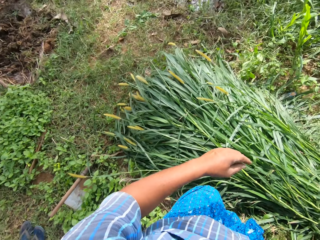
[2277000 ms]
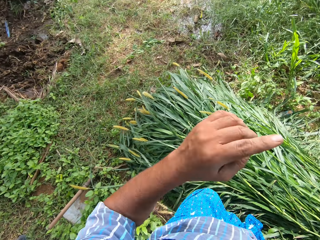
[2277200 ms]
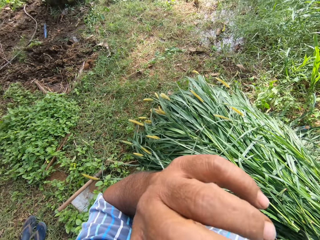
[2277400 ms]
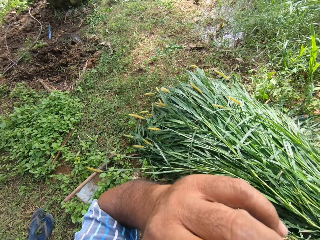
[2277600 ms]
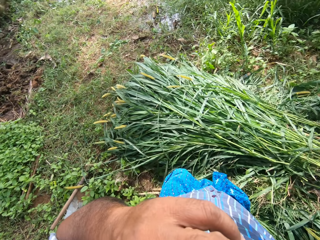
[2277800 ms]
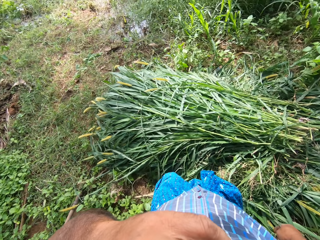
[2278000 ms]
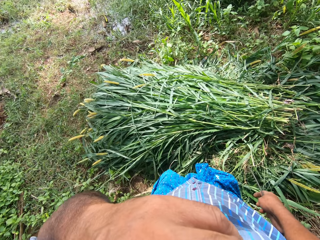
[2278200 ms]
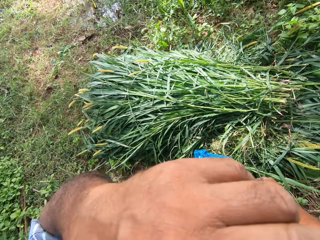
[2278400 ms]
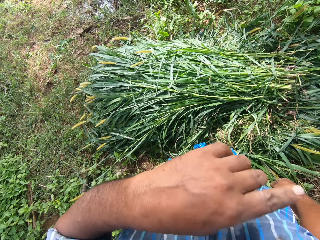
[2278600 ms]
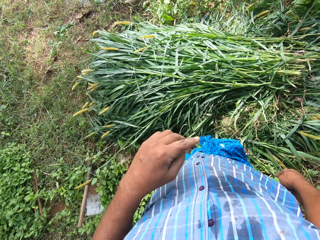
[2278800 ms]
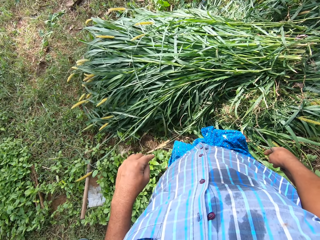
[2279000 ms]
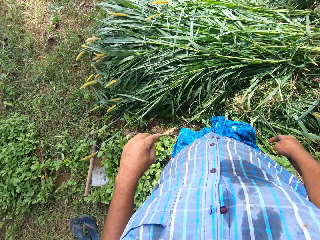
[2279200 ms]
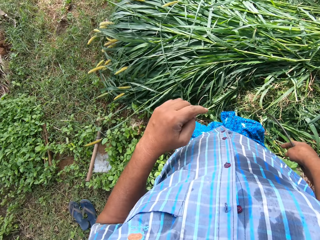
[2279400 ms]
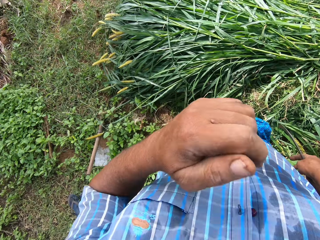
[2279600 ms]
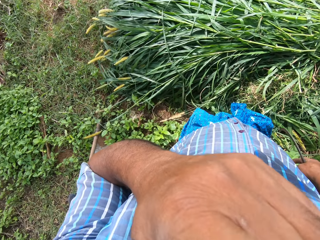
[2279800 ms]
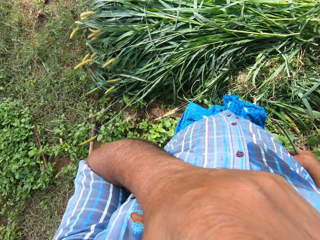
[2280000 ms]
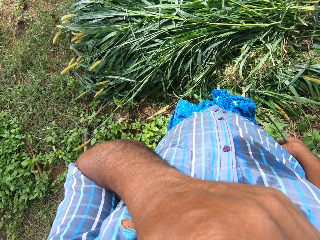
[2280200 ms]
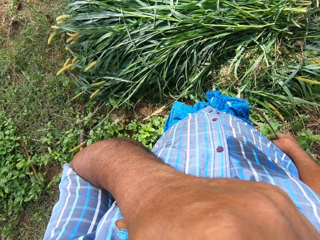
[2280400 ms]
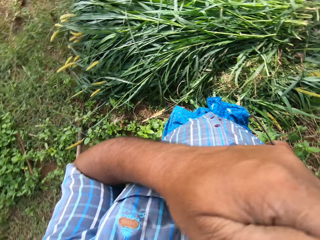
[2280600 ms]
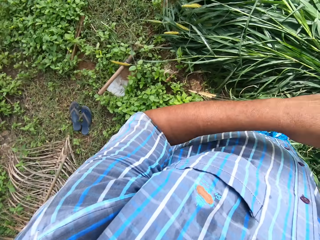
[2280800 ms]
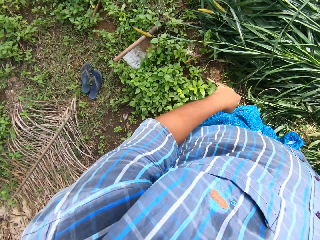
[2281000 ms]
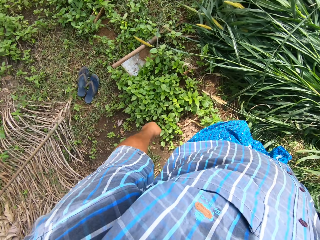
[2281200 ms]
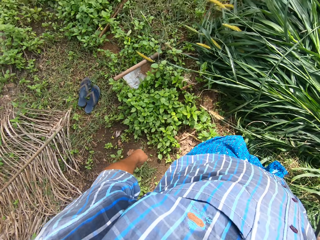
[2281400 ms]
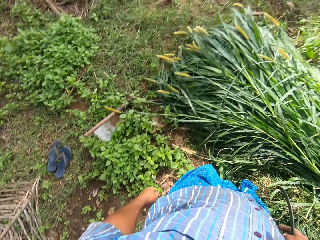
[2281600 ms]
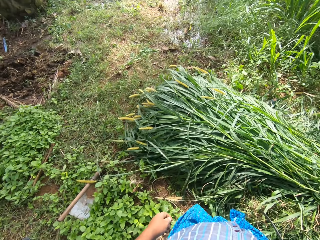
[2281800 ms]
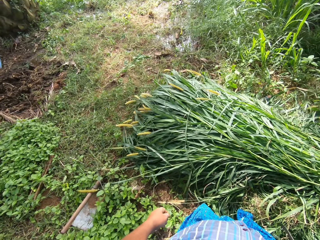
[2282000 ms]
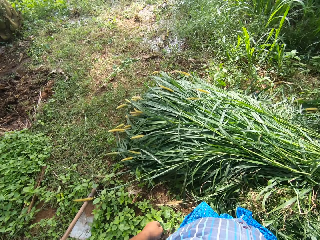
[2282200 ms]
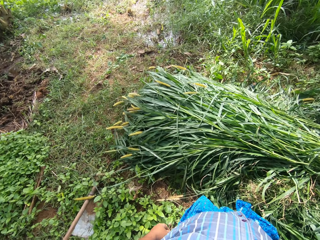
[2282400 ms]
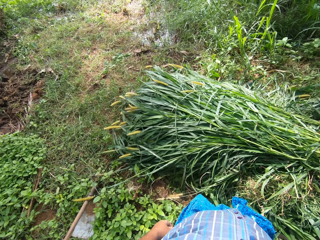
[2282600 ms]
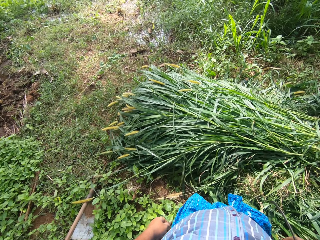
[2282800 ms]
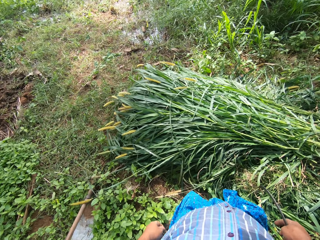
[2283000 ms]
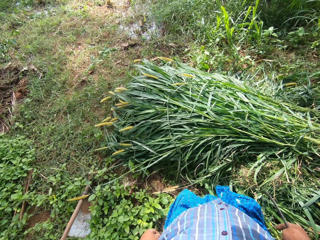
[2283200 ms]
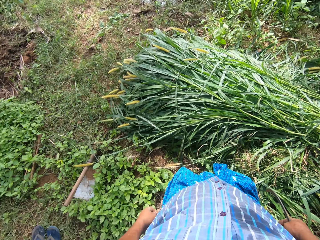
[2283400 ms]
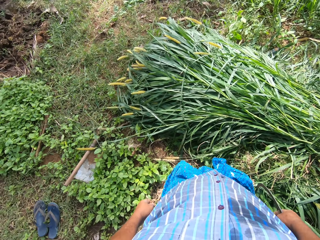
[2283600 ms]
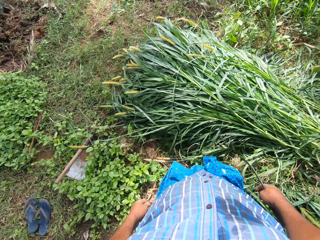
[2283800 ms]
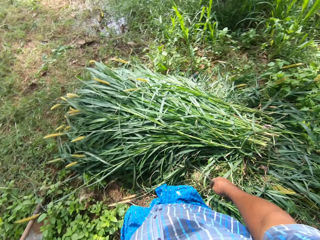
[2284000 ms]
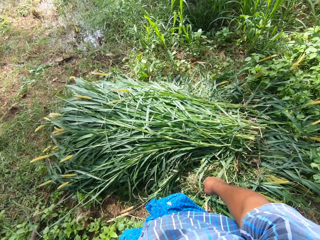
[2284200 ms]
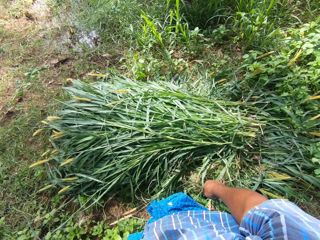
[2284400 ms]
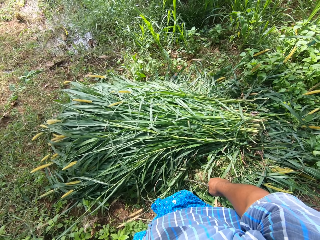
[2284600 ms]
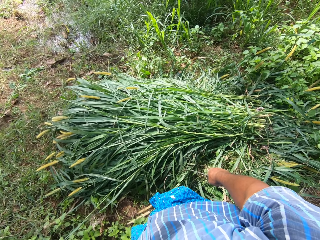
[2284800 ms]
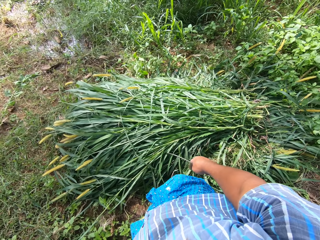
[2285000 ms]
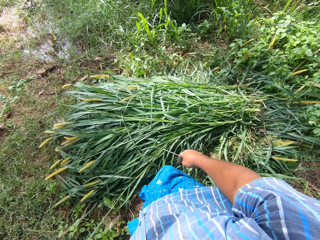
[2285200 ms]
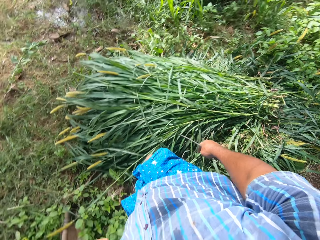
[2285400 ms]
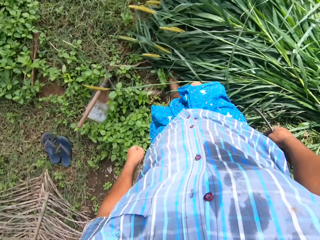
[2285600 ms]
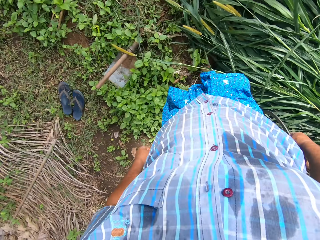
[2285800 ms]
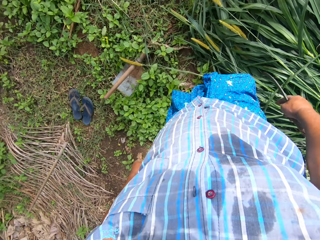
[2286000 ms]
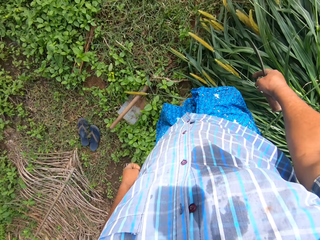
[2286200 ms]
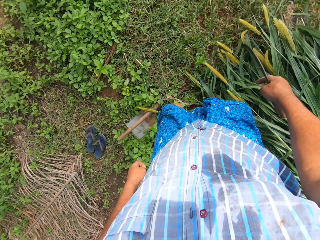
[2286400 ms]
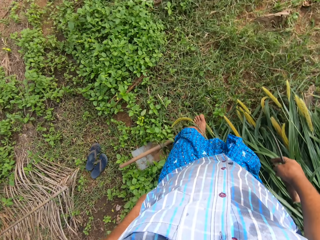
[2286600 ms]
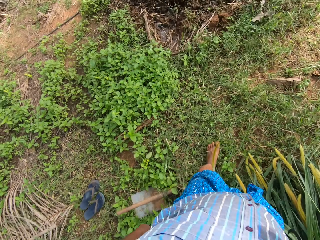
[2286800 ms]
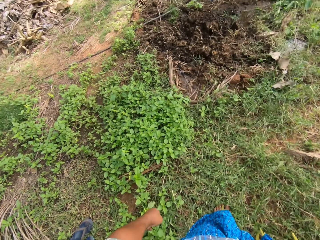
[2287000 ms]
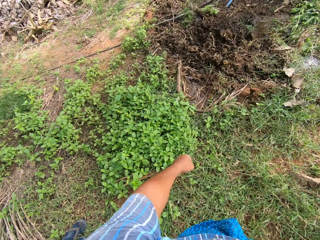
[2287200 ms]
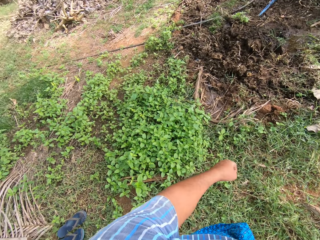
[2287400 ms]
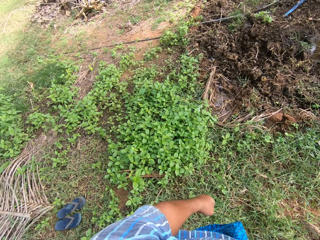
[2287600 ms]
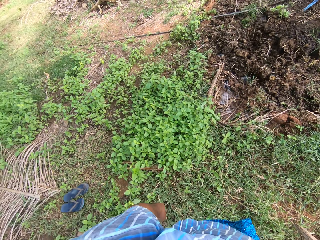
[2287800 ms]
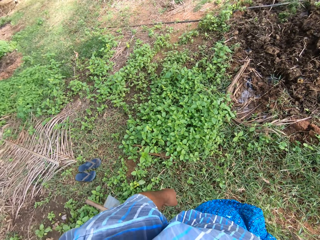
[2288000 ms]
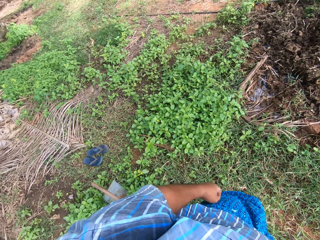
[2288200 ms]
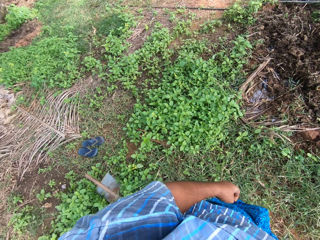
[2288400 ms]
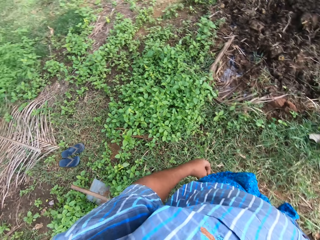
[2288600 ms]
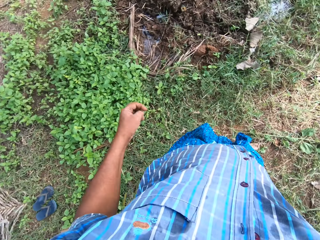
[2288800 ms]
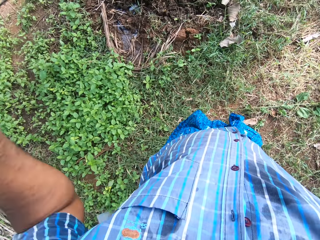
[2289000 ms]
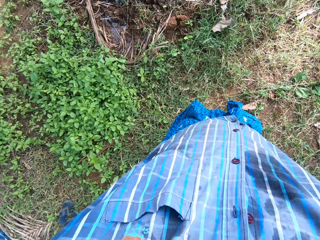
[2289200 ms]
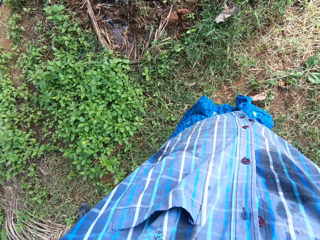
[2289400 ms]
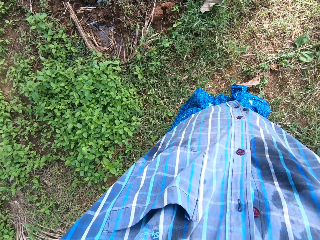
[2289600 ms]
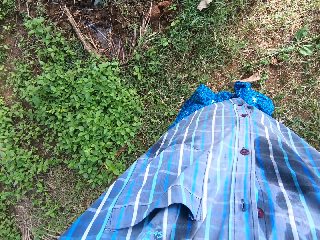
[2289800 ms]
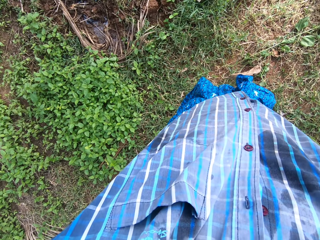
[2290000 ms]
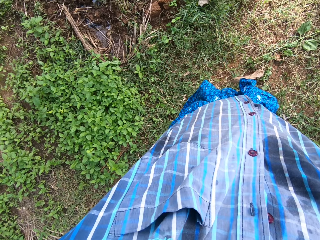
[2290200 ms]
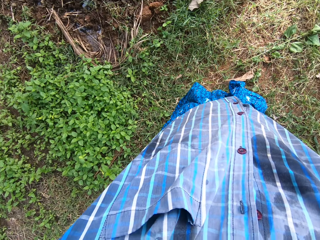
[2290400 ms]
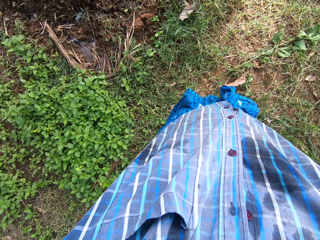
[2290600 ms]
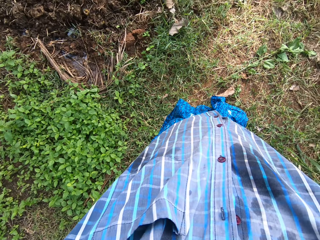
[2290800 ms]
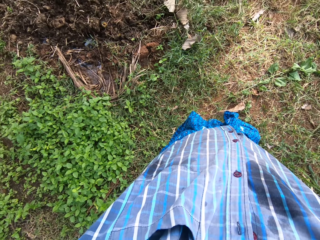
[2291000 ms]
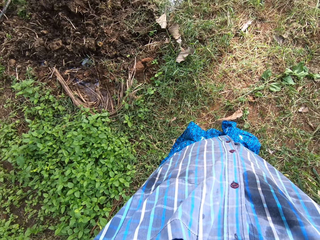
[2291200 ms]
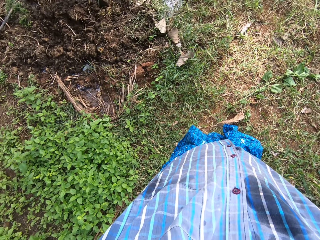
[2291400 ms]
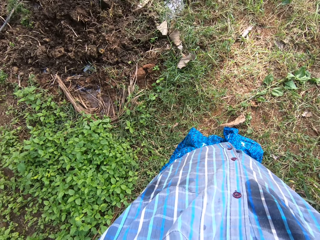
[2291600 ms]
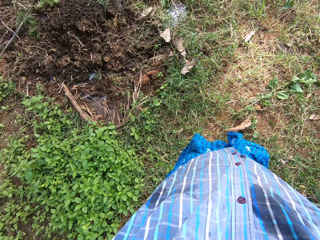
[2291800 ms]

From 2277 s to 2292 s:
The camera wearer raises his left hand to his face. He walks to the swampy area in the farm. He adjusts the camera on his face. He moves the hand up.

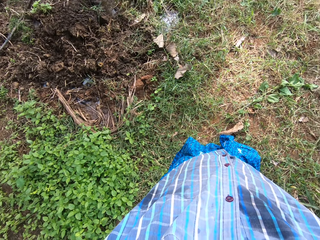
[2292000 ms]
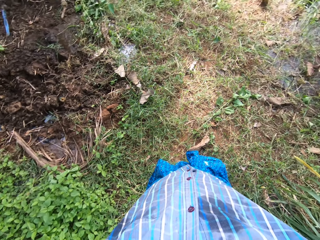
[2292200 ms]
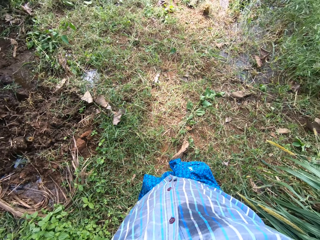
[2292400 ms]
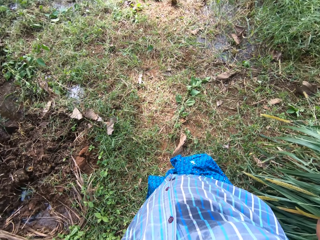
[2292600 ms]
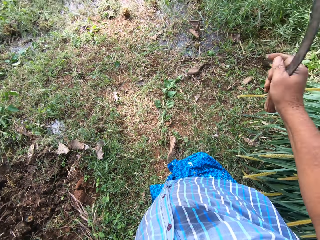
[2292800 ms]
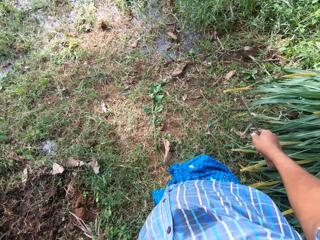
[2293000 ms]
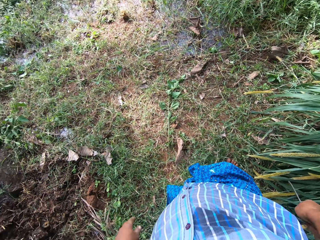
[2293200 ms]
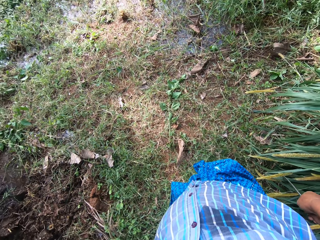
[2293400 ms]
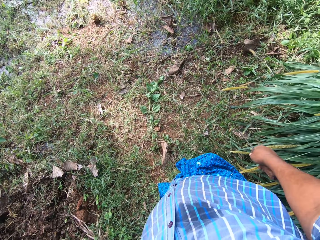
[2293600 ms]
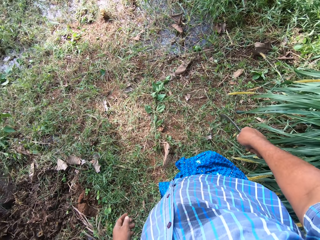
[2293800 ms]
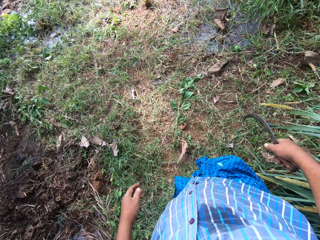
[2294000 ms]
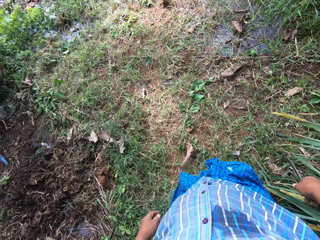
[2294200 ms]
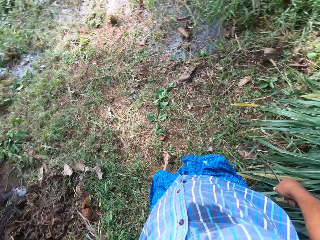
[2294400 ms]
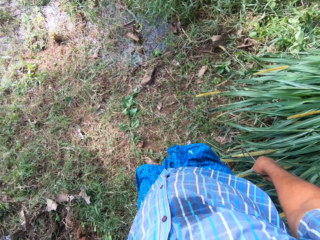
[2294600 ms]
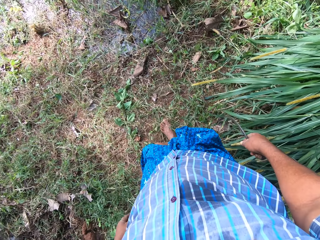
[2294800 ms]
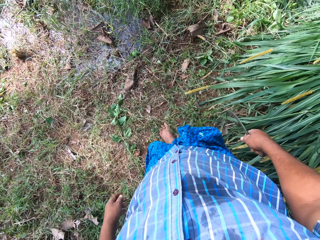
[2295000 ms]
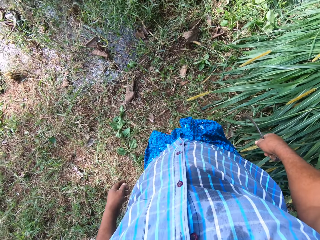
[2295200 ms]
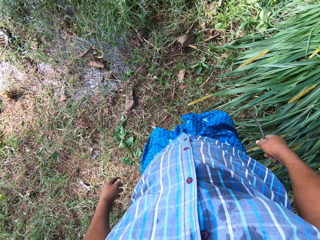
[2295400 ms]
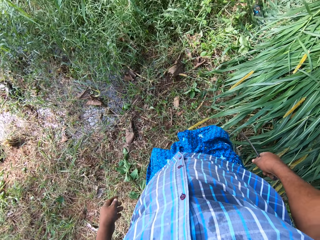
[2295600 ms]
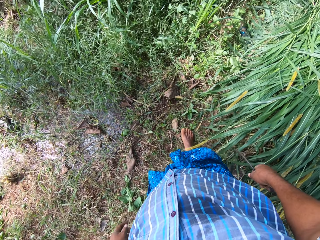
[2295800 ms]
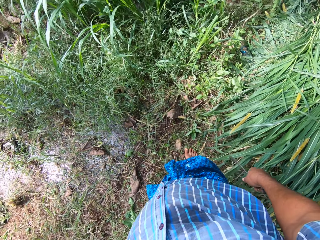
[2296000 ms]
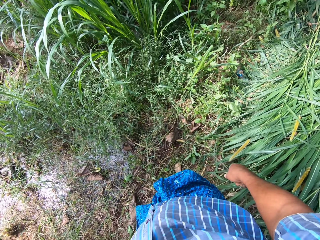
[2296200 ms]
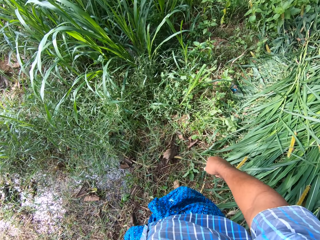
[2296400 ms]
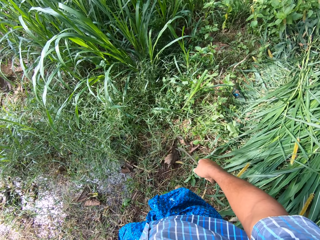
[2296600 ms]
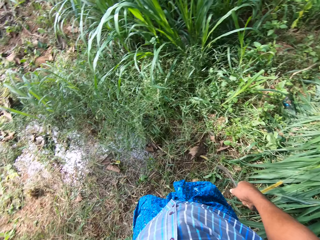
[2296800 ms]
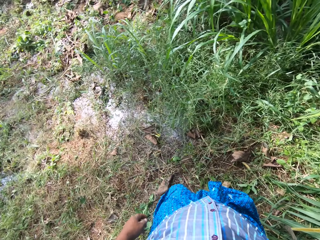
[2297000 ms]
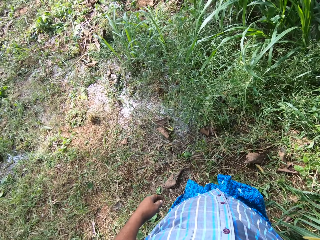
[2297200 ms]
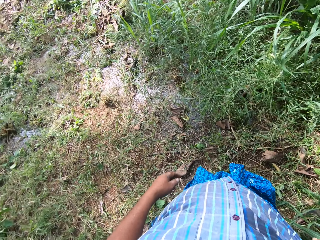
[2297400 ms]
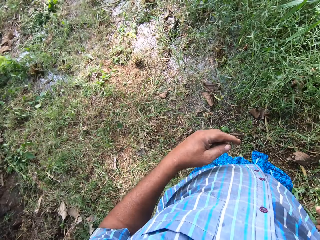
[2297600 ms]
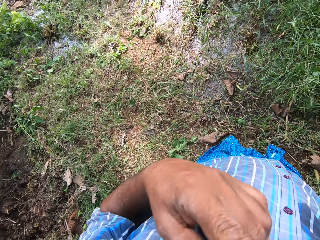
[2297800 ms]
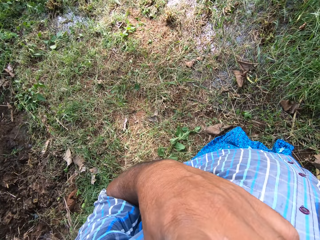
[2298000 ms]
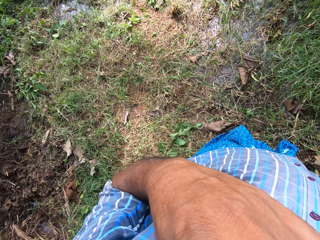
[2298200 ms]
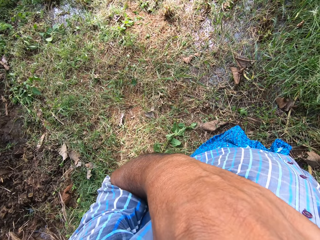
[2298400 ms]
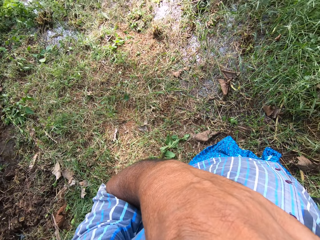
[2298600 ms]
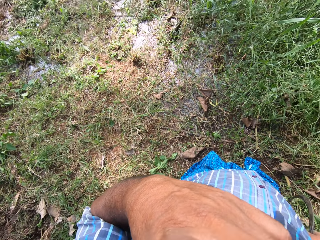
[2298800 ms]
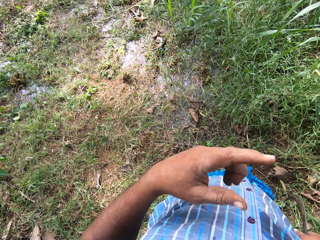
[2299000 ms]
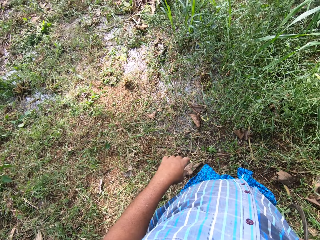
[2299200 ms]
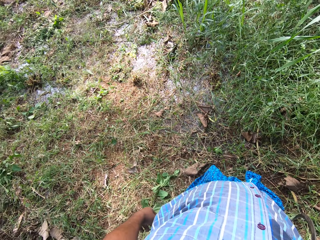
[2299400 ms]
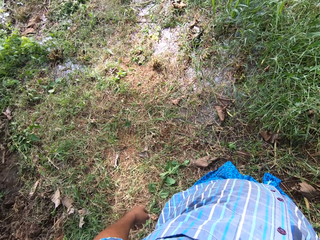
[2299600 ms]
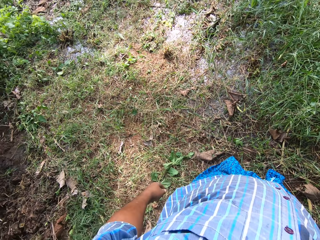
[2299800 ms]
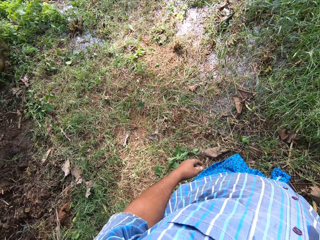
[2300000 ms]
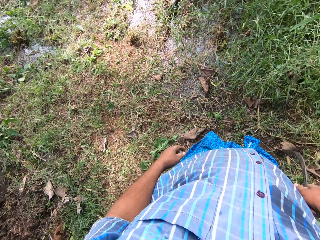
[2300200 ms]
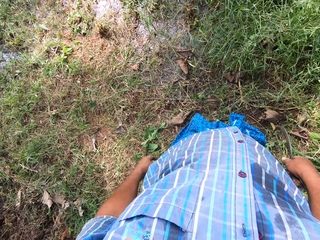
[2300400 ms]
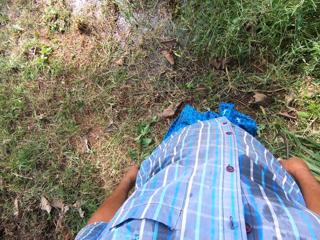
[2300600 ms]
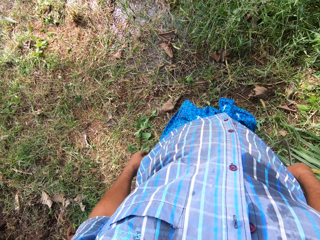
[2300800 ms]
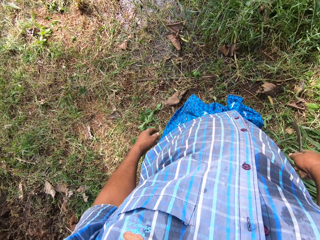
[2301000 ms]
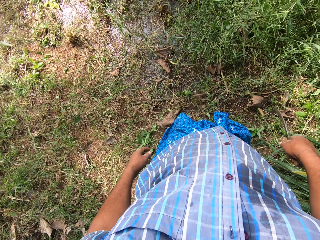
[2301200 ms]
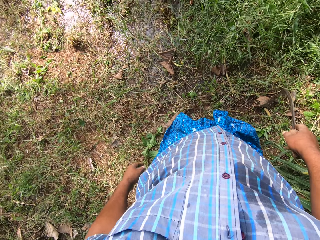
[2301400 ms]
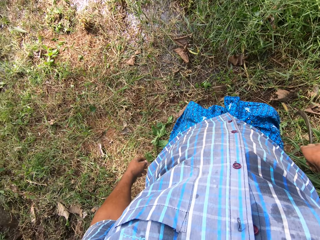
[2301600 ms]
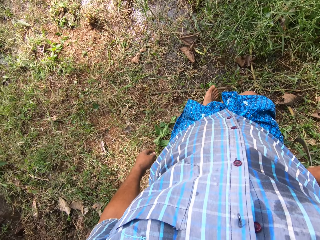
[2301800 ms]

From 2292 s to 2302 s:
The camera wearer drops hands down. He walks around. He raises his left hand to his face.
